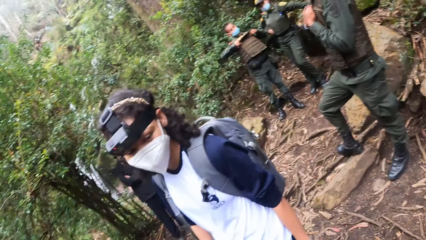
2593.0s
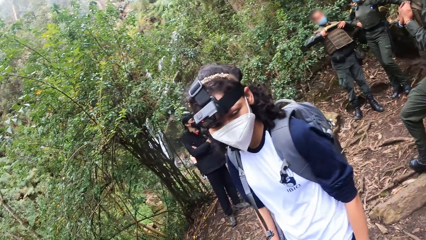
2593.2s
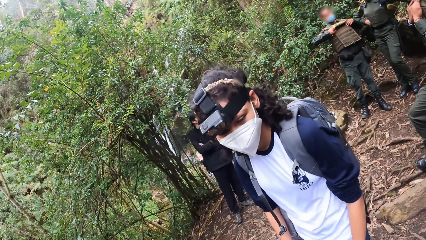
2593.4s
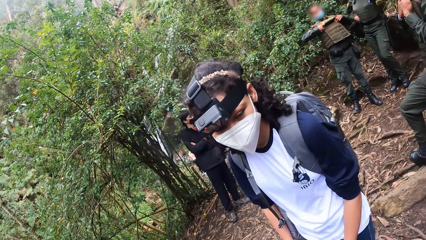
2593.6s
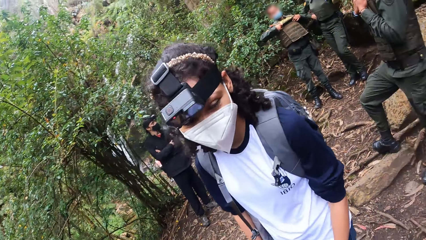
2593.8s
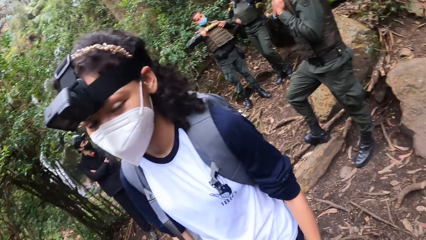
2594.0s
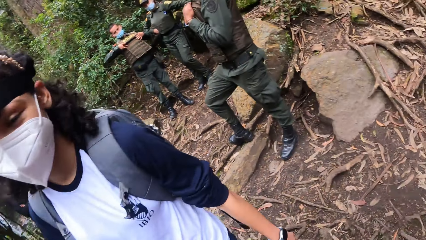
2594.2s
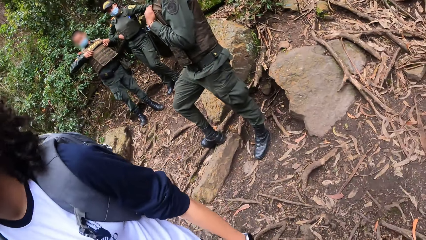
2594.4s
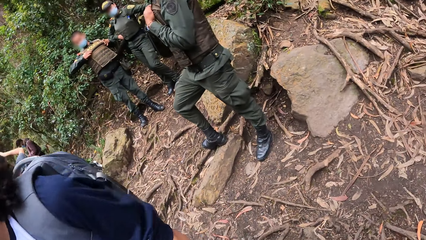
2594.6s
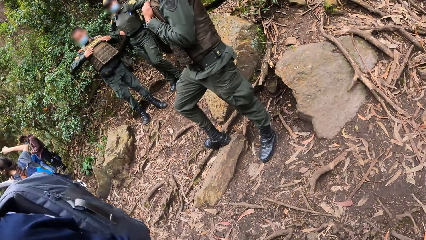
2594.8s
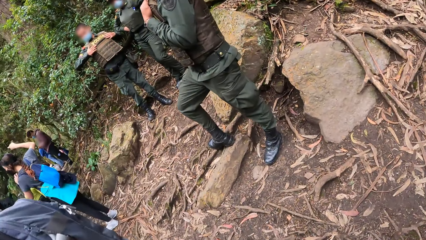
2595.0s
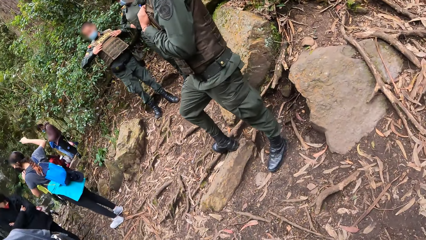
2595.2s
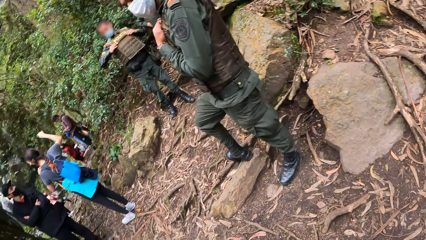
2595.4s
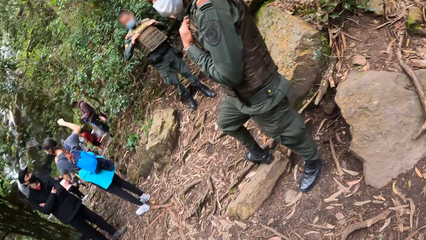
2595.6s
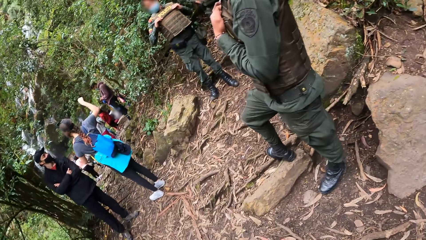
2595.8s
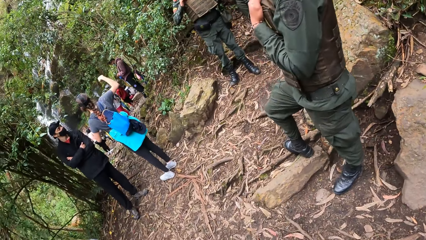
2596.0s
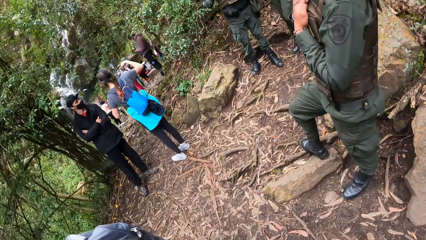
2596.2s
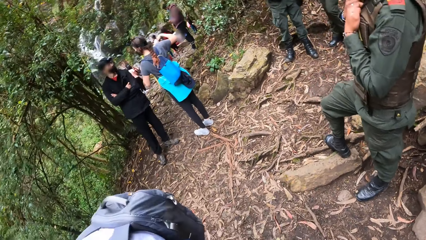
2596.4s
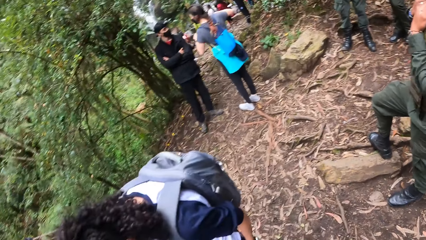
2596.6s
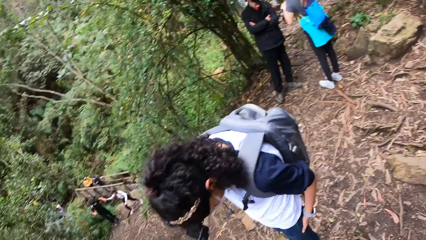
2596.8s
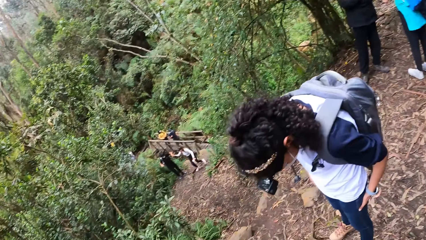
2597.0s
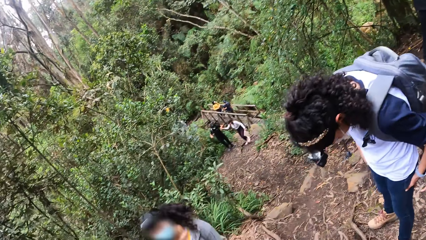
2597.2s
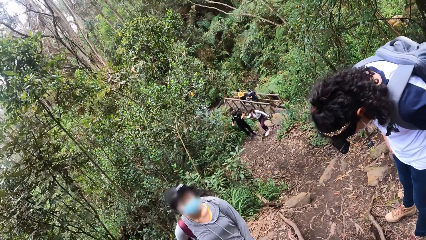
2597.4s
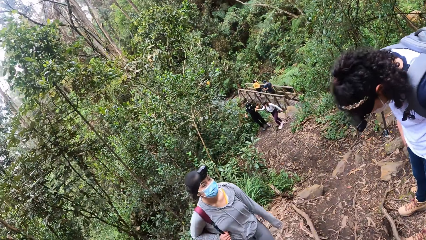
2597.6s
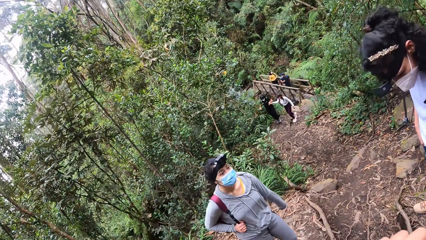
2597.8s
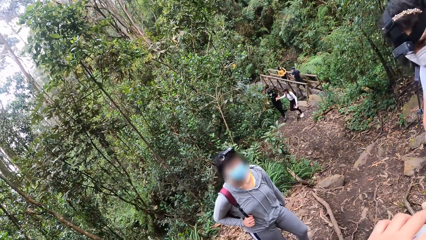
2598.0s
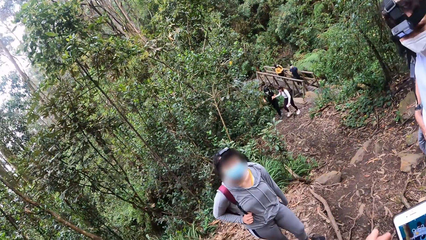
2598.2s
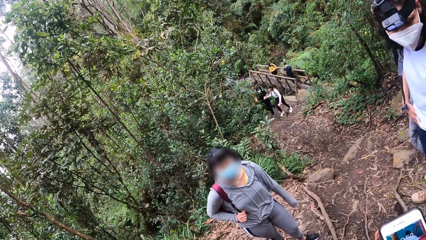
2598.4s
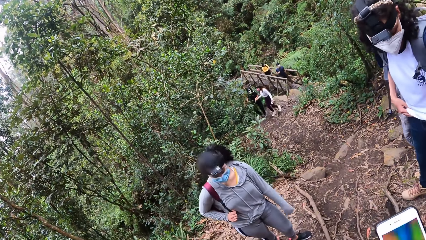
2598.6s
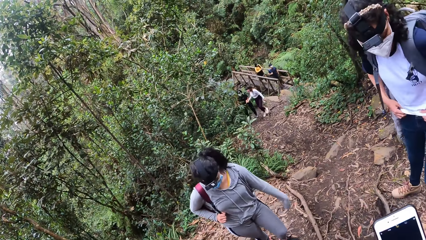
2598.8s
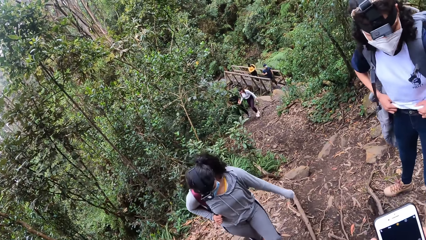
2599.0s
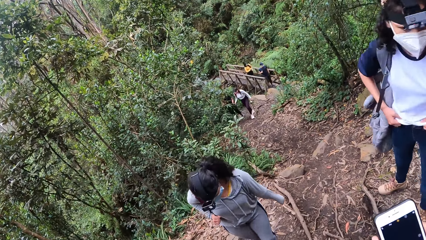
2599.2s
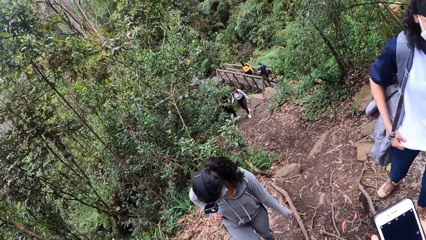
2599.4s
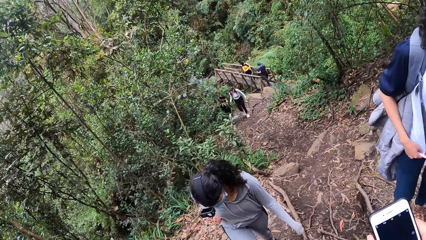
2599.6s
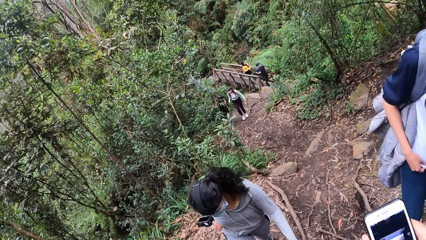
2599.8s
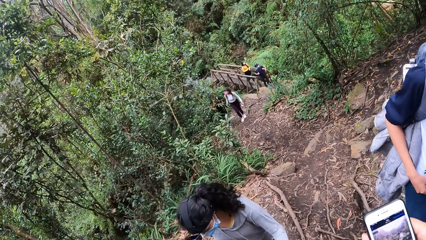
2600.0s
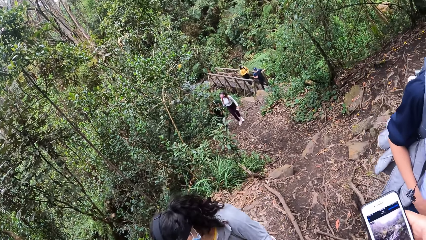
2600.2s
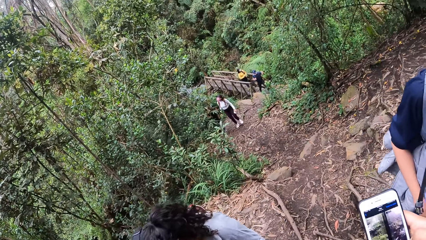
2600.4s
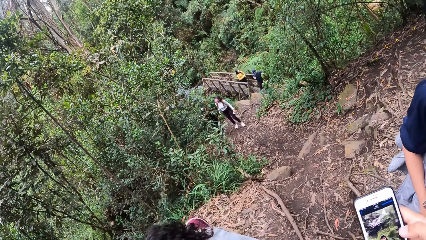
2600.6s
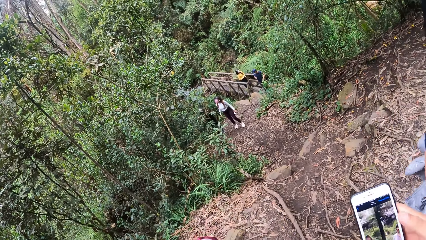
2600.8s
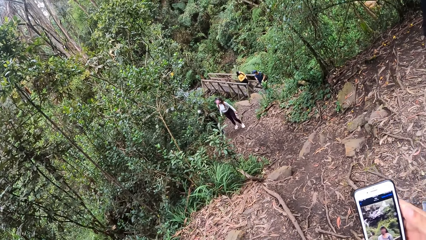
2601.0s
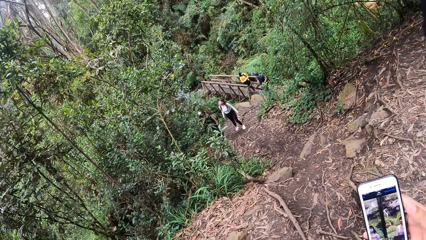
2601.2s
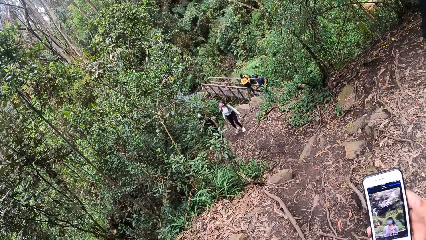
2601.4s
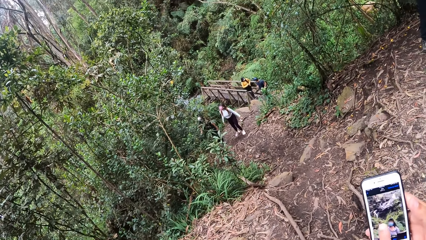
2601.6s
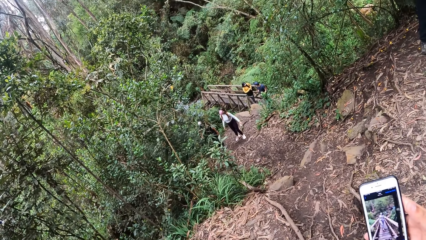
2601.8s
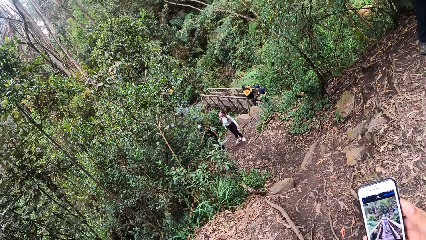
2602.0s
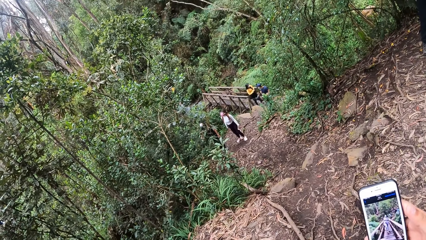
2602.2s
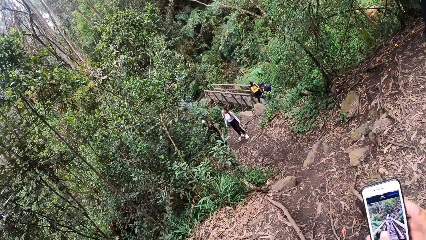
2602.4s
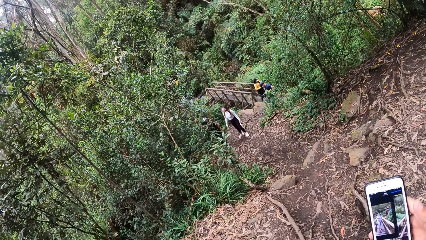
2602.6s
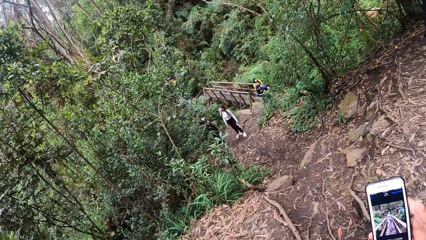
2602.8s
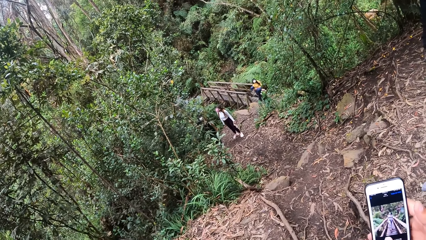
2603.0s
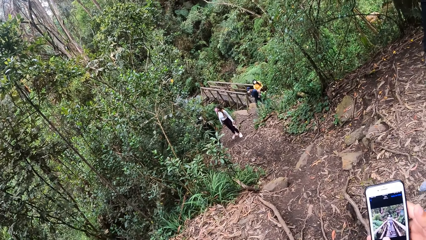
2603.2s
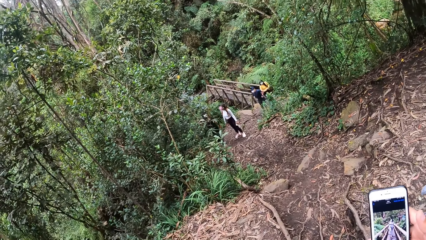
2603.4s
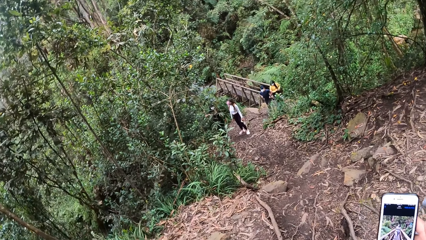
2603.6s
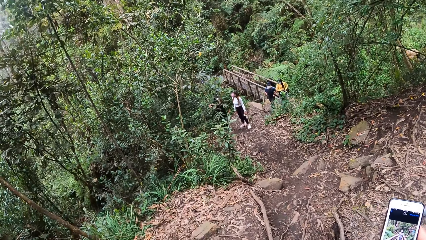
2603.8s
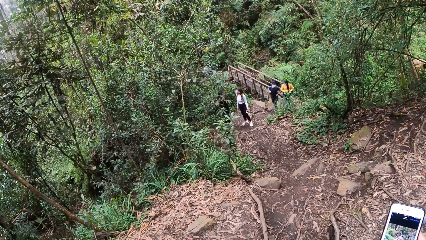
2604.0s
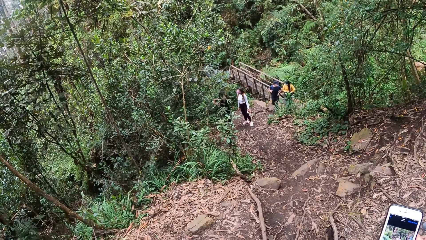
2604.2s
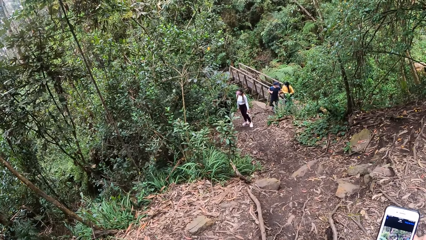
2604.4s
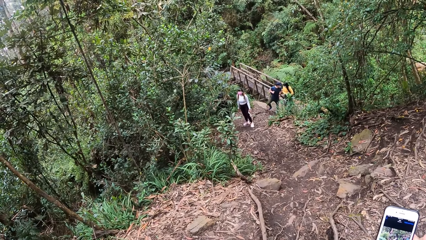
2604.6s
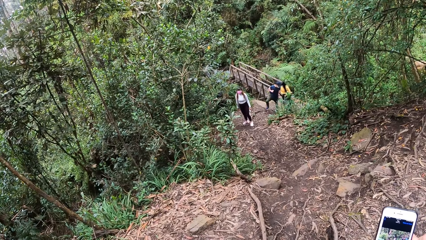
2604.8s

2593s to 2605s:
The camera wearer holds the phone with his right hand. He operates the phone.

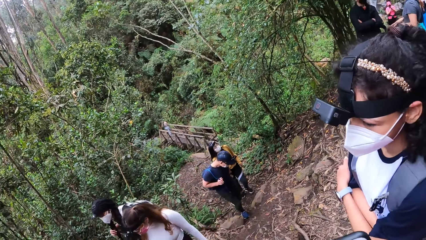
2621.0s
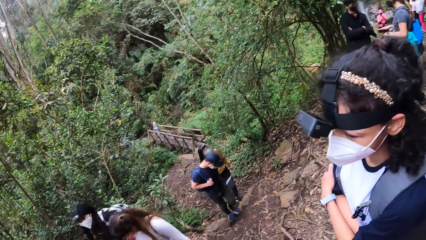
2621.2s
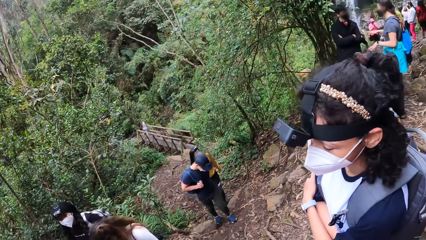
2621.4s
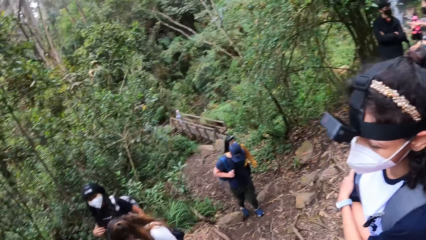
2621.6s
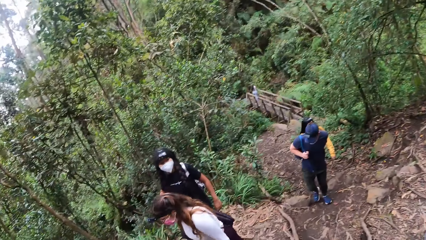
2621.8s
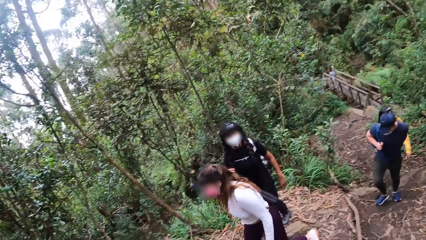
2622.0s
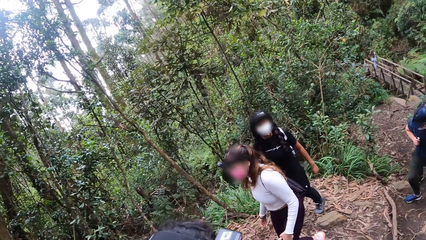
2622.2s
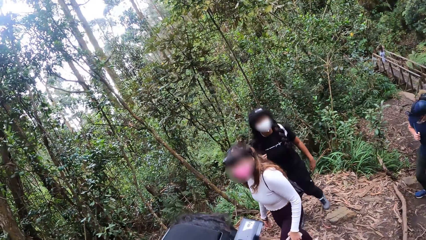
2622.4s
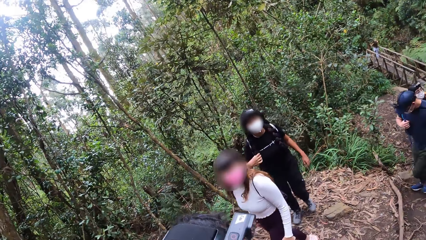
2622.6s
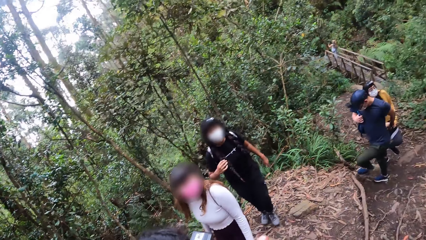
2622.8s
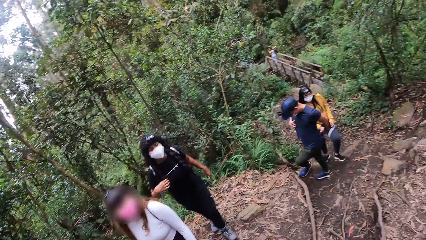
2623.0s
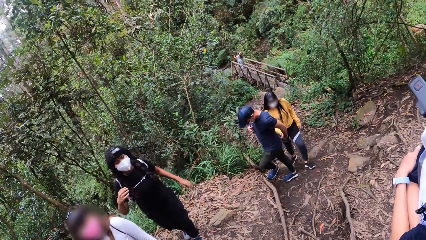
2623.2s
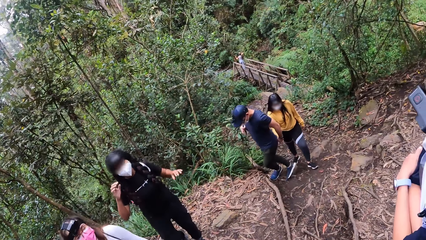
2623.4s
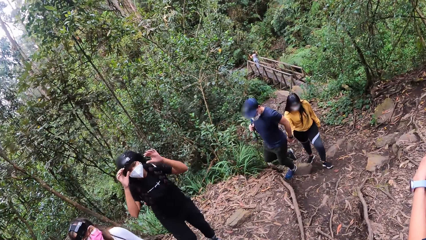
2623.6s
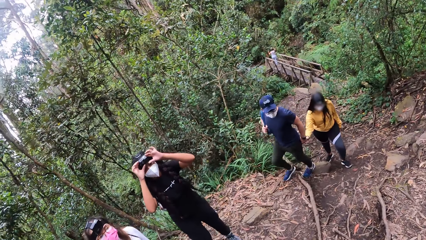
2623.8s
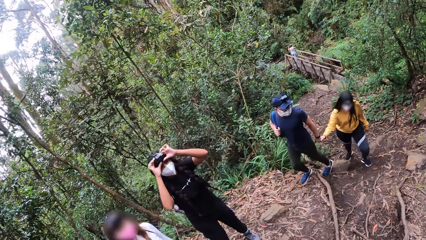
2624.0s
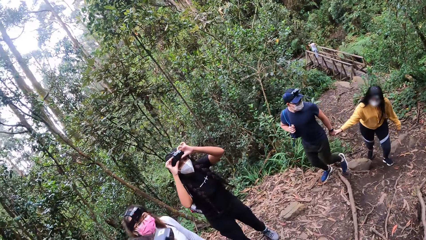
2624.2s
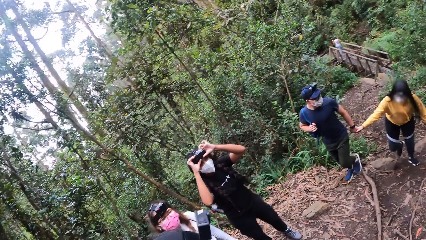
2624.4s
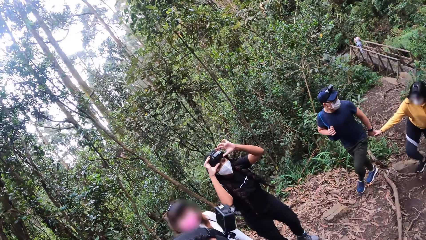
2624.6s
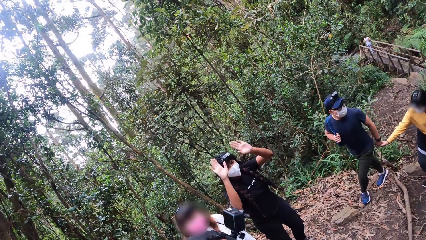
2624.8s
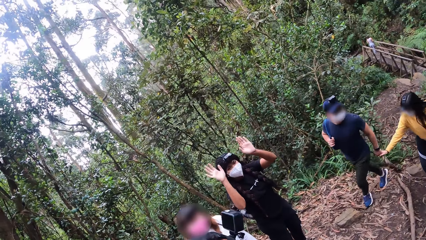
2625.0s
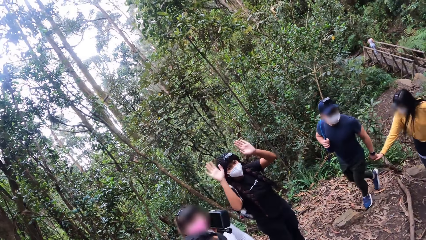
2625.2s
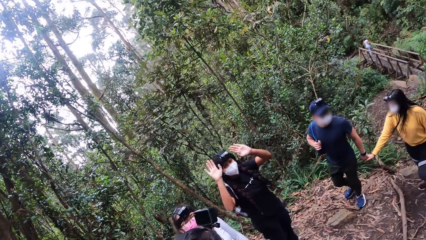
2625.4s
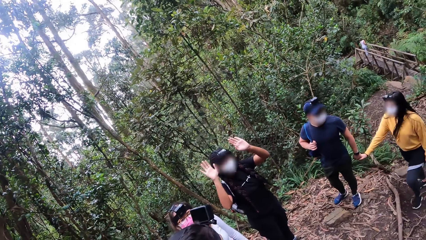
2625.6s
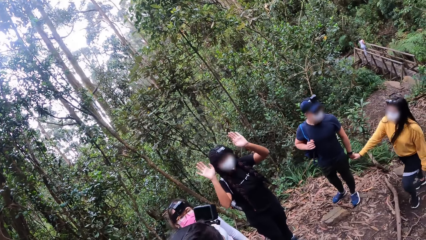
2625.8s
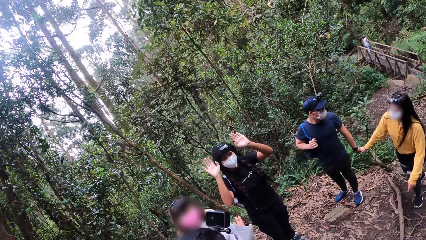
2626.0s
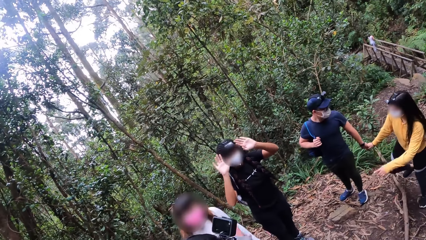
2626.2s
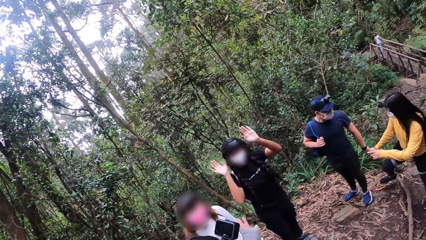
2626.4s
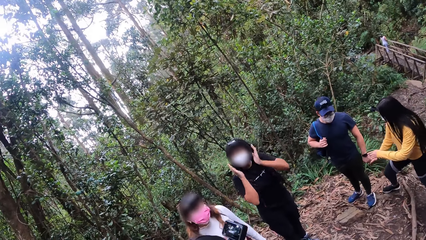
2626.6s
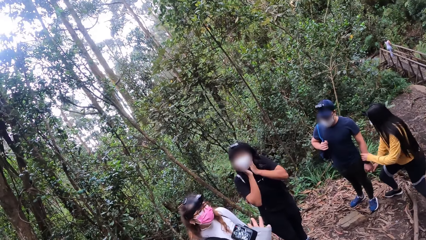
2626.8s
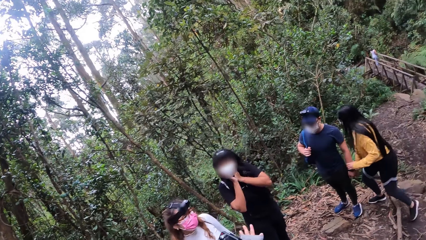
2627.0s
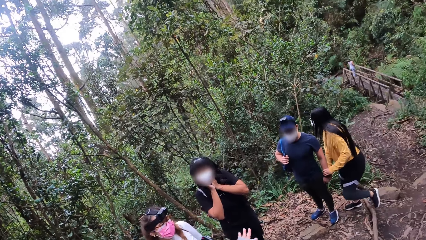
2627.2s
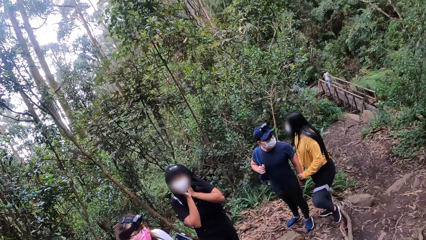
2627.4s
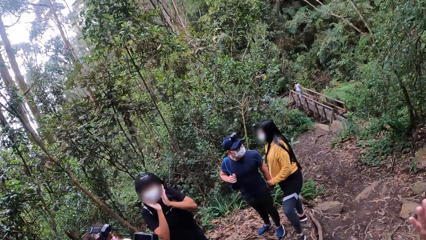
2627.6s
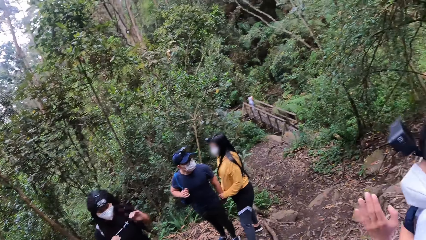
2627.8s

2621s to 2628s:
The camera wearer looks around. A lady waves her hands.
